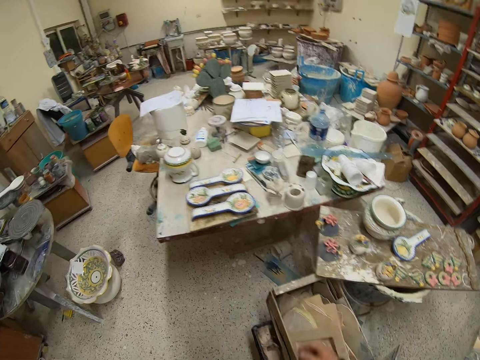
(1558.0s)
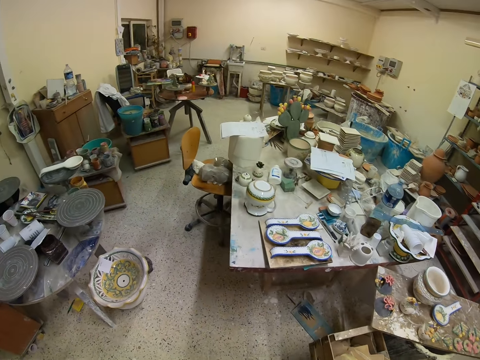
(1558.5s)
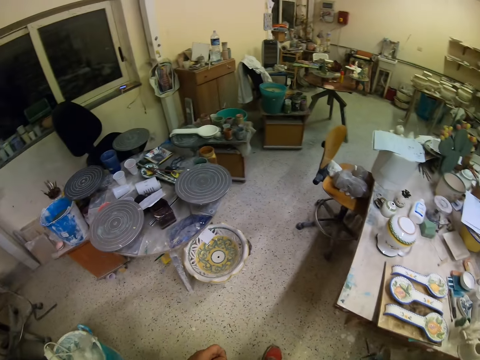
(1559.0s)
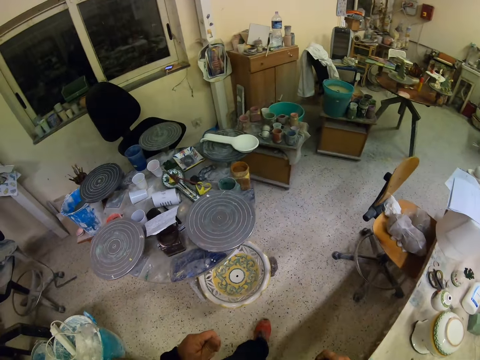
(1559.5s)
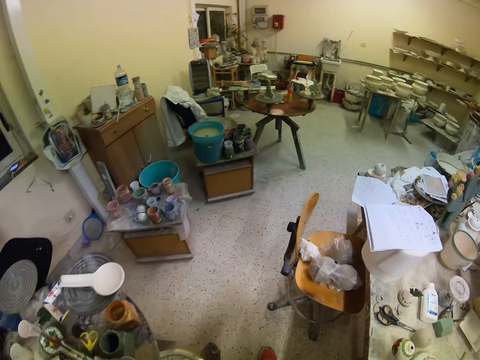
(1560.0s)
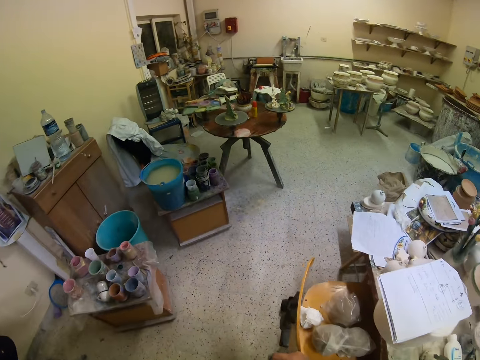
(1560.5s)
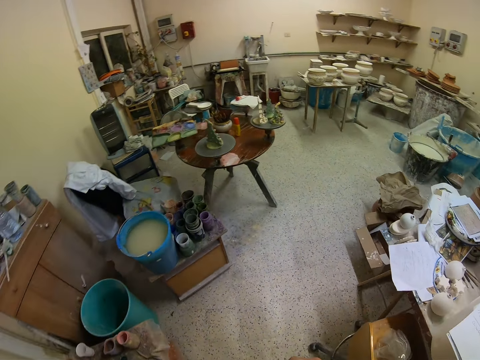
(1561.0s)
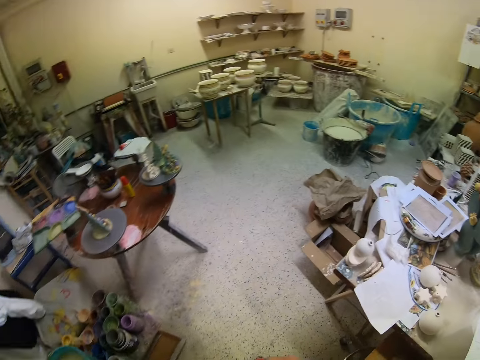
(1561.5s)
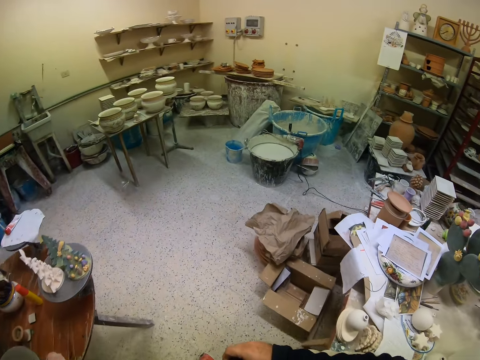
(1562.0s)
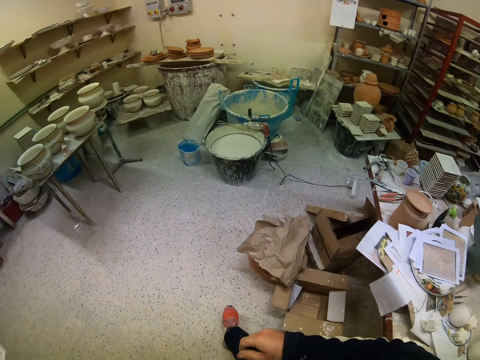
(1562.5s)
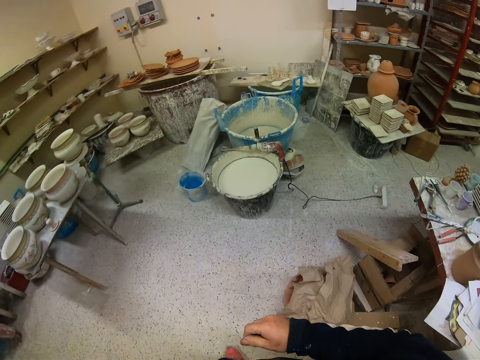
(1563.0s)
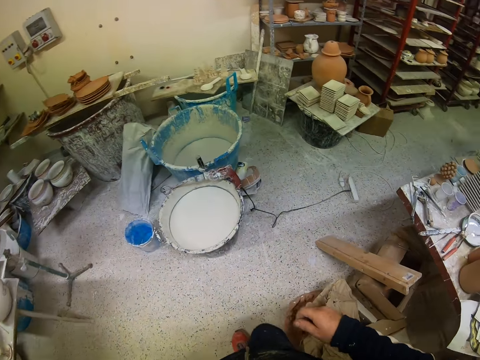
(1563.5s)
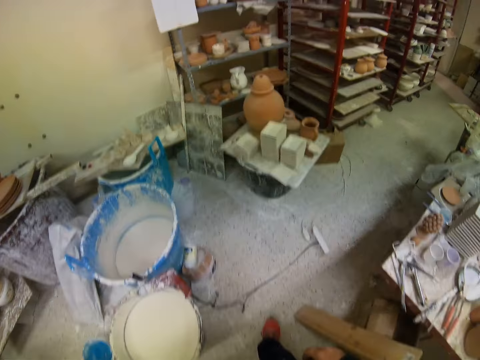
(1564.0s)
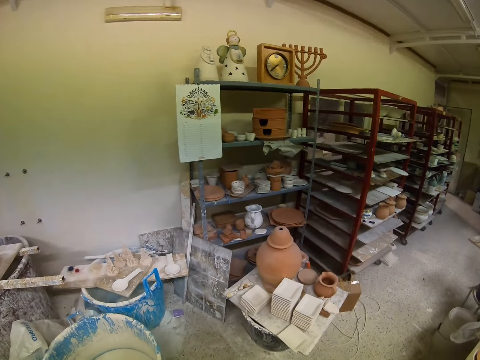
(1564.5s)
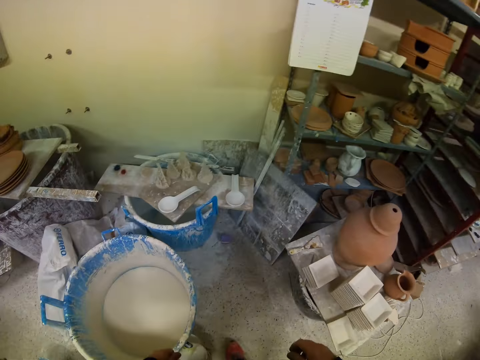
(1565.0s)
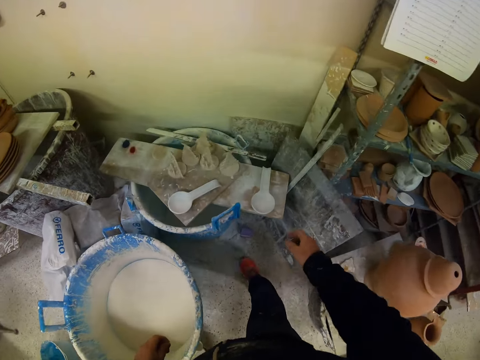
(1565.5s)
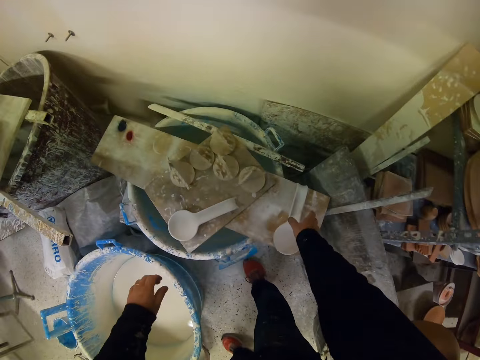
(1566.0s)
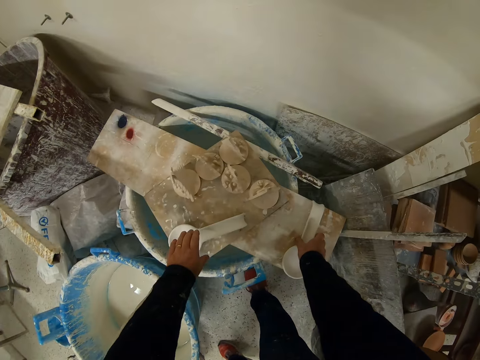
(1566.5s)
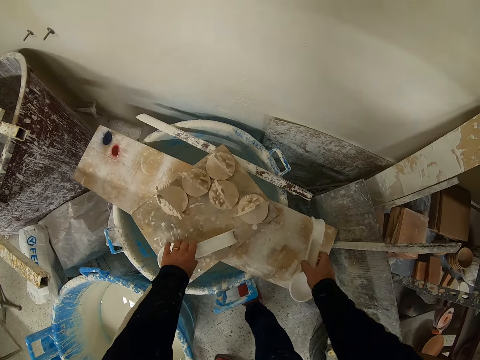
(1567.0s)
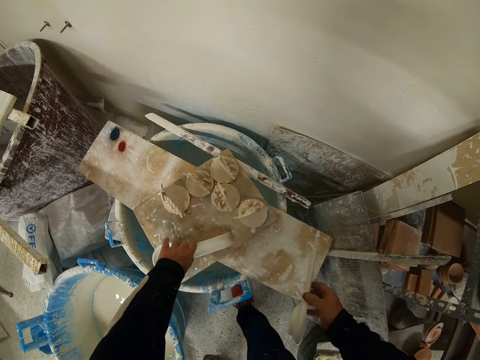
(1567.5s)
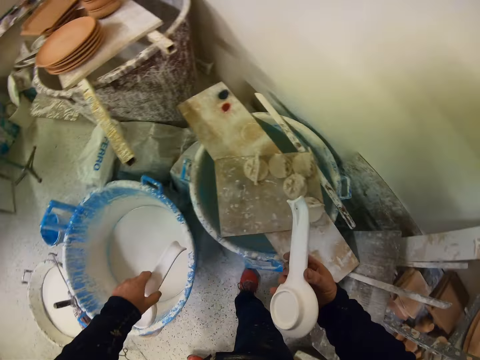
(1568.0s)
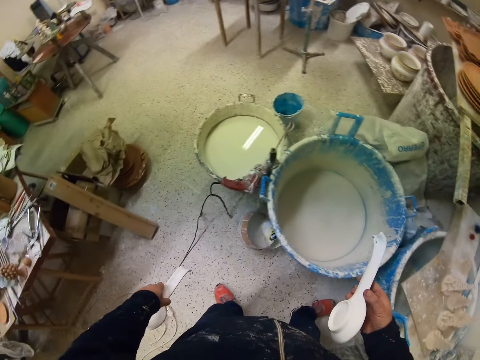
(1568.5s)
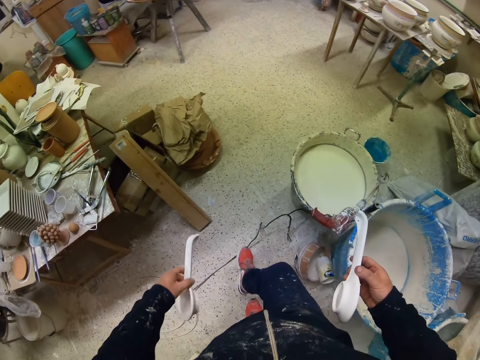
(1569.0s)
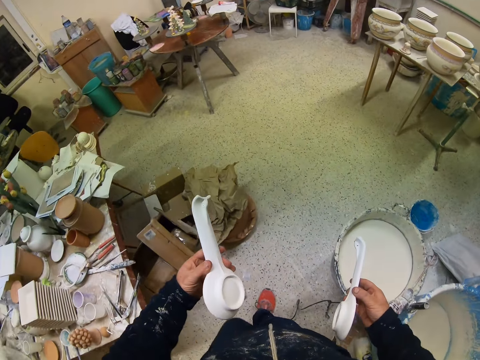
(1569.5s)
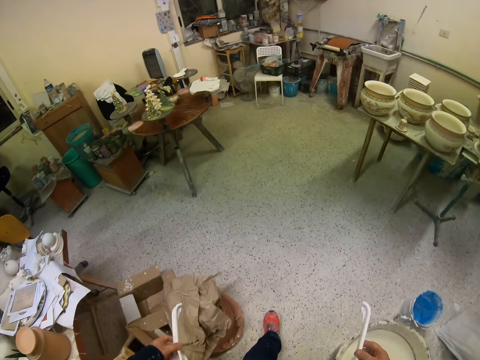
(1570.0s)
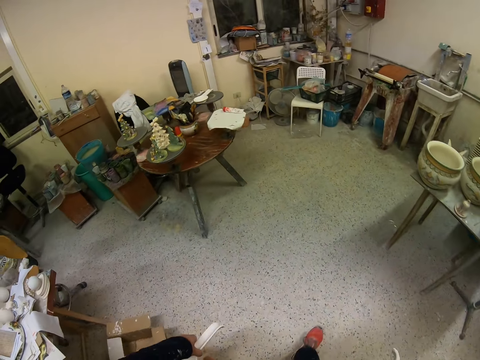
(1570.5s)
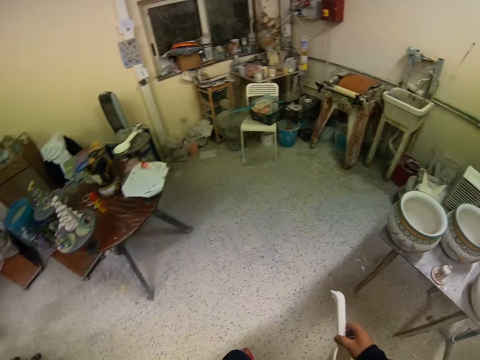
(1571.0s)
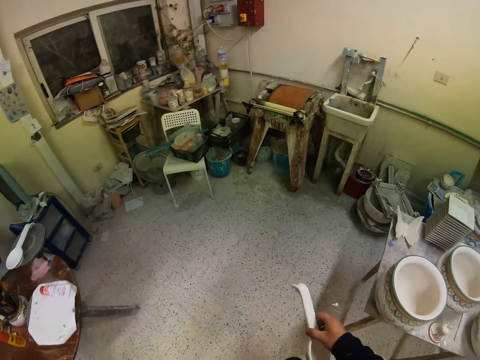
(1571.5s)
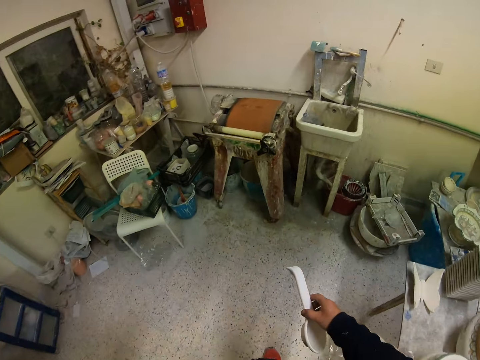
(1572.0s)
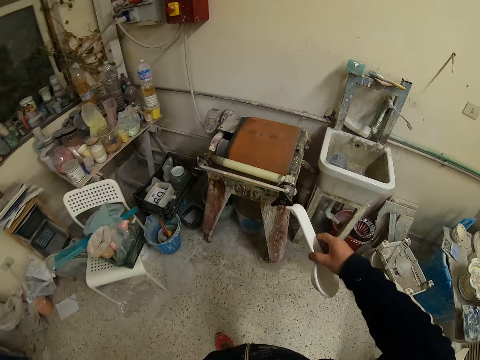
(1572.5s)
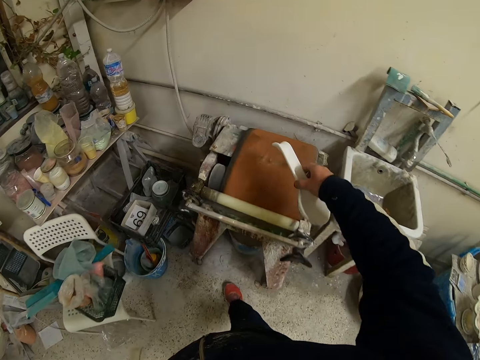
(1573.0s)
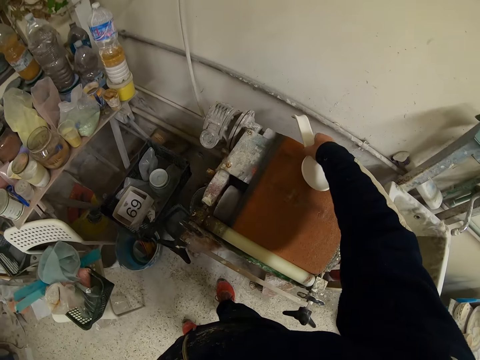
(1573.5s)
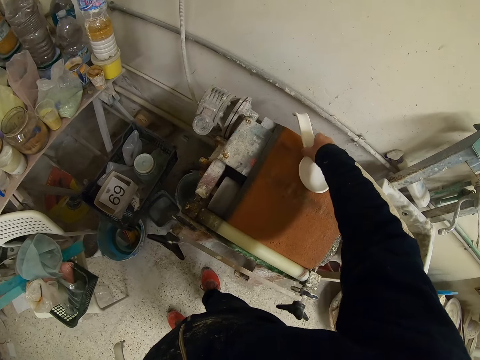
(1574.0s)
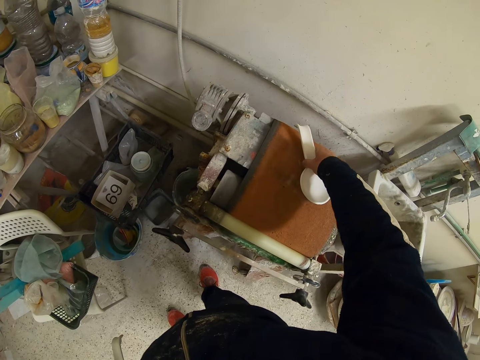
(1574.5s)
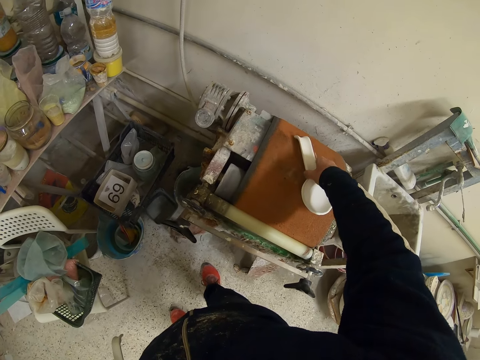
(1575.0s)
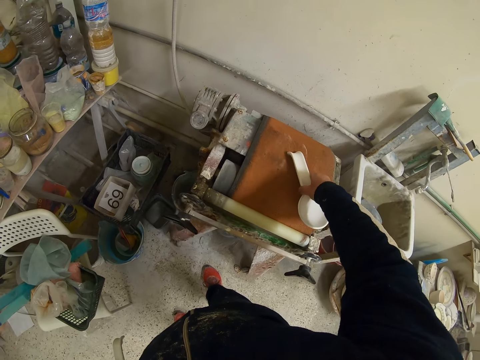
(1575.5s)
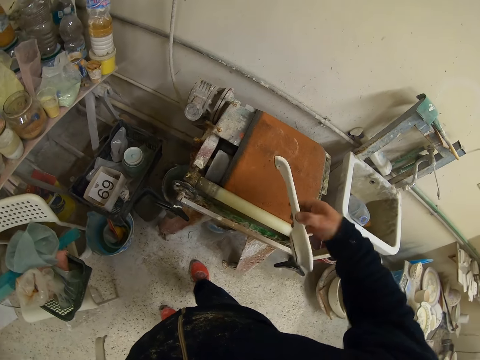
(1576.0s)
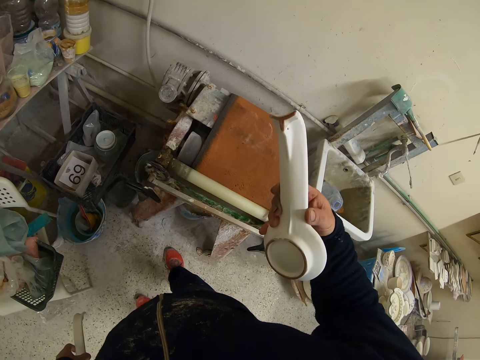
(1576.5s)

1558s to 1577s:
The camera wearer walks around. They pick two plates from the piece of wood. They pick spoons. They walk with the plates. They rub the plates on something. They wipe the spoon on something.

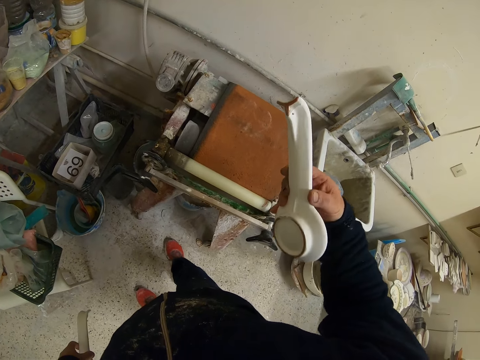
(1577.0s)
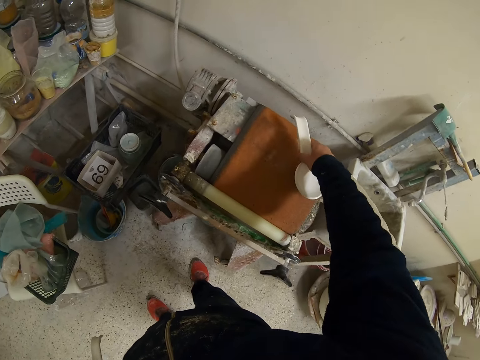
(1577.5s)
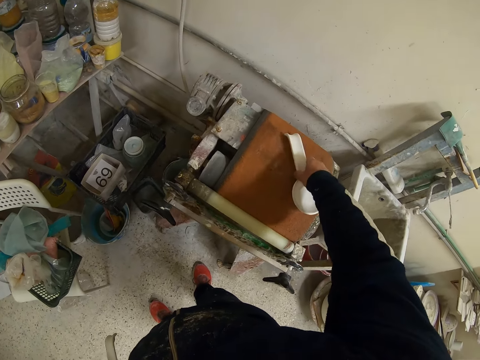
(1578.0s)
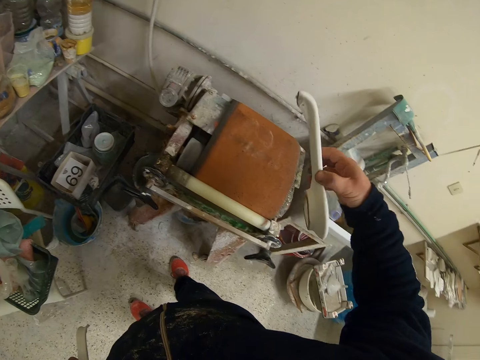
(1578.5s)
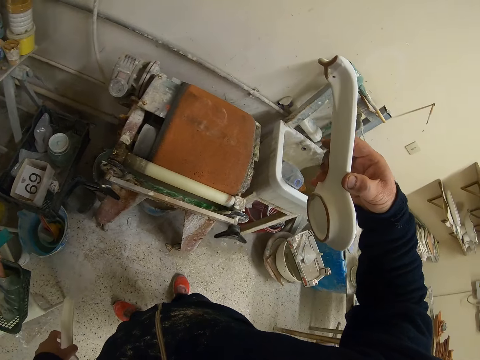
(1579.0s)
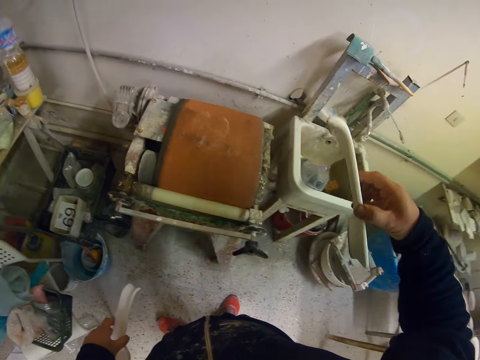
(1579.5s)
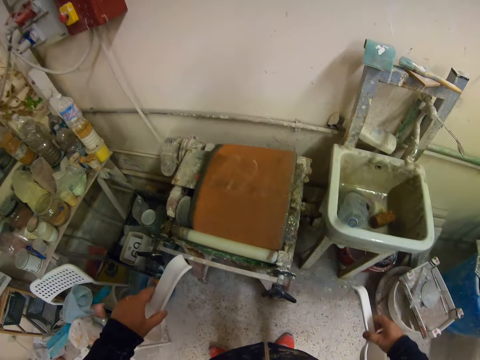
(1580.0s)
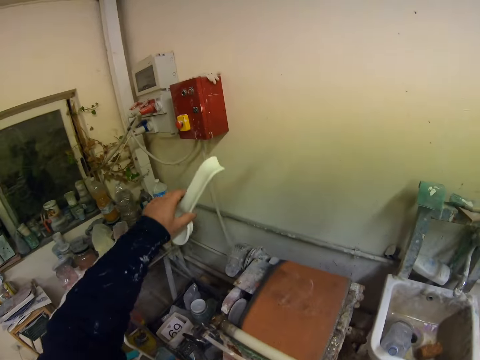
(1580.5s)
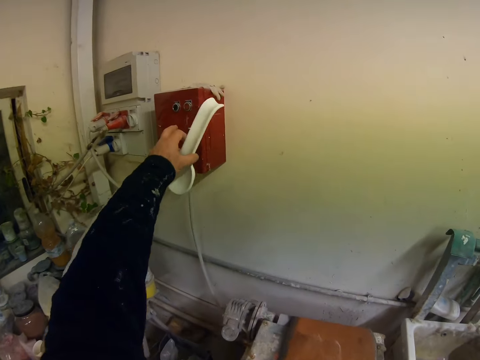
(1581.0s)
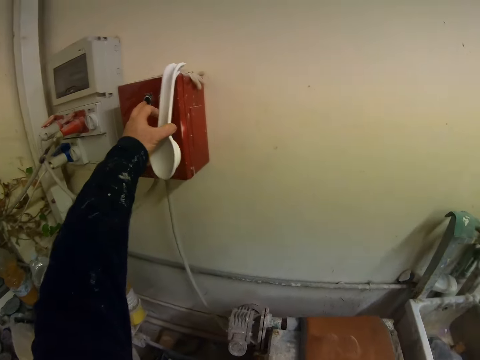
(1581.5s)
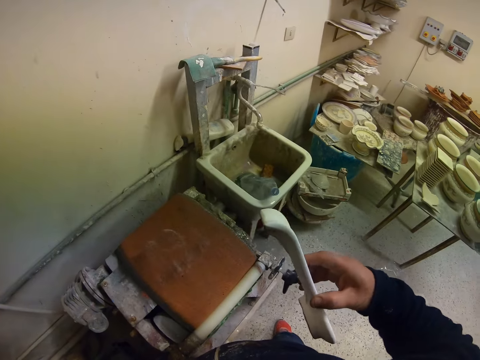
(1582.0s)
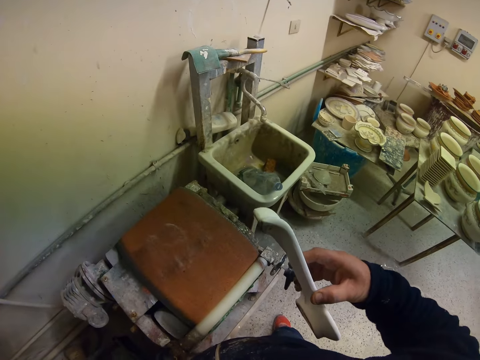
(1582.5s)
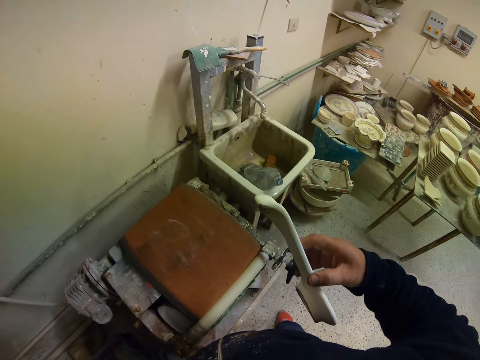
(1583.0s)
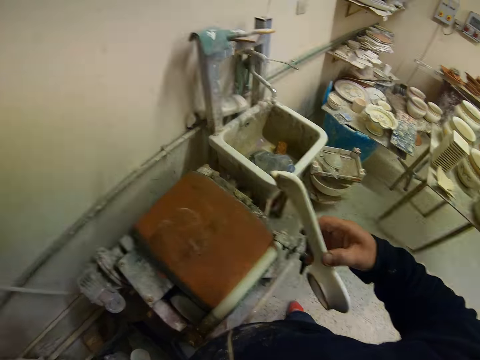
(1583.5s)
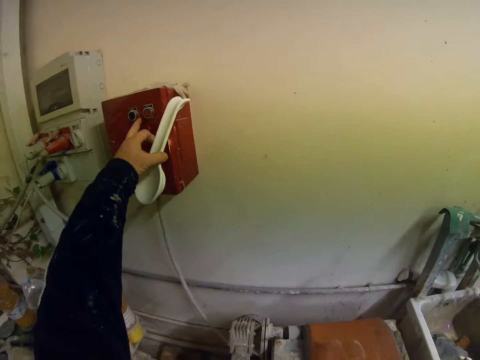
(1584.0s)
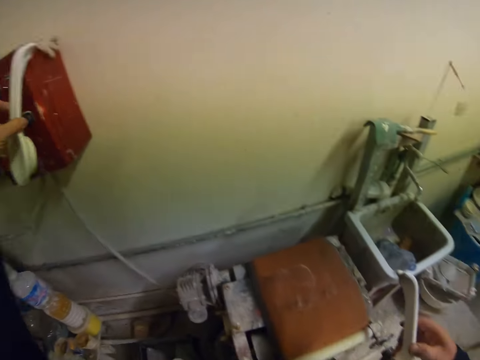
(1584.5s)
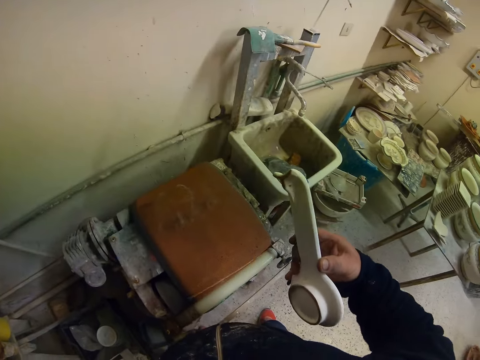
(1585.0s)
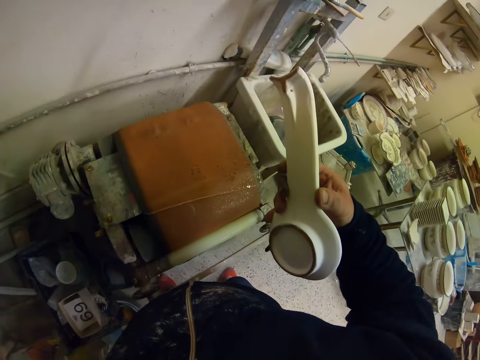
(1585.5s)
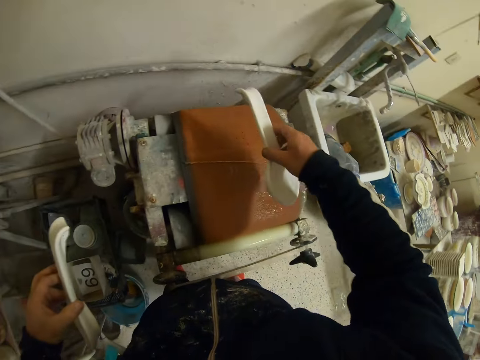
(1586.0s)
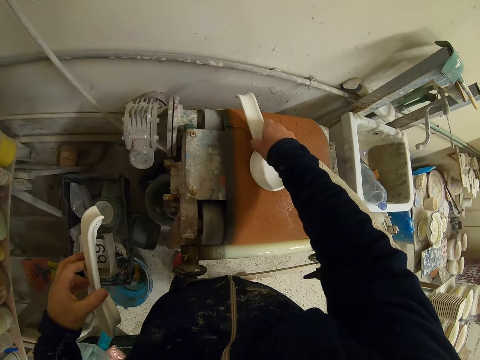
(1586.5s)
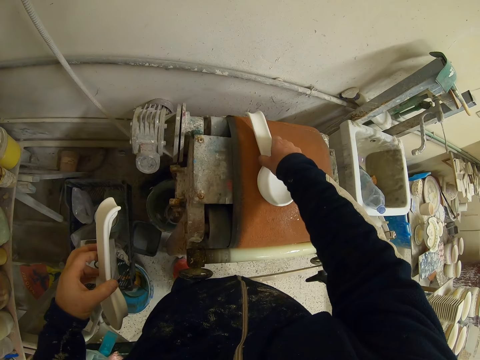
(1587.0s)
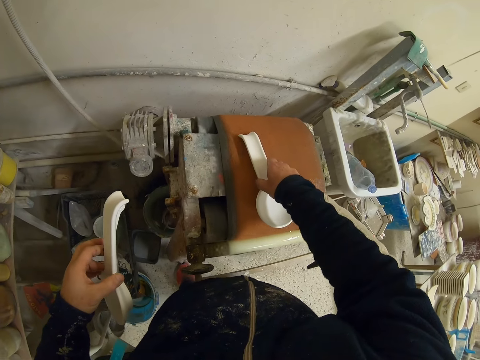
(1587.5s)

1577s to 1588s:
The camera wearer turns on the machine. They rub the plates on something. They wipe the spoon on something.
